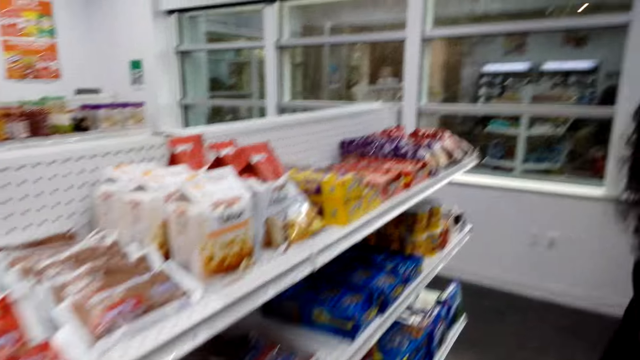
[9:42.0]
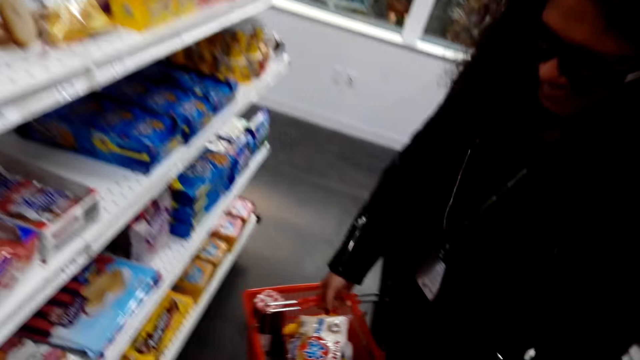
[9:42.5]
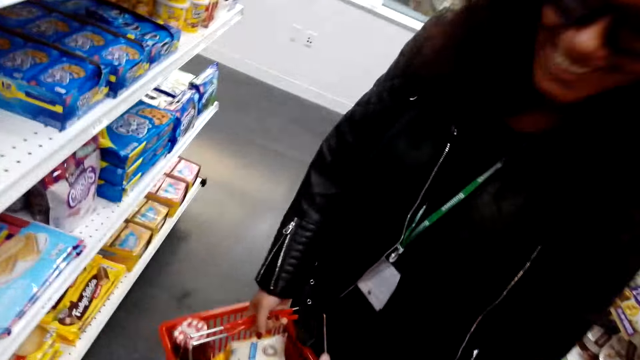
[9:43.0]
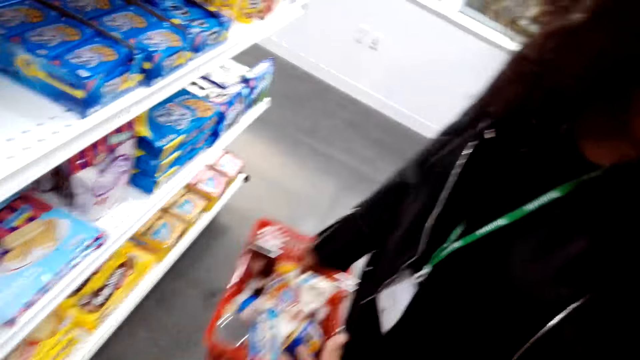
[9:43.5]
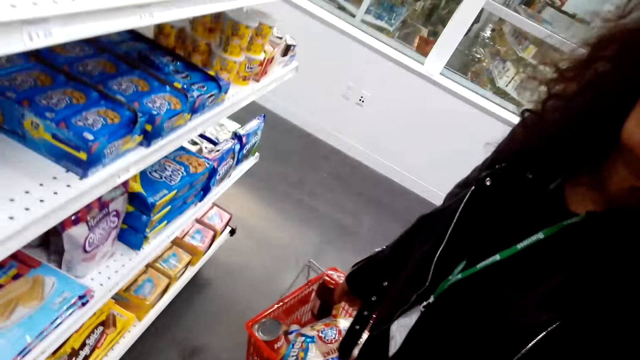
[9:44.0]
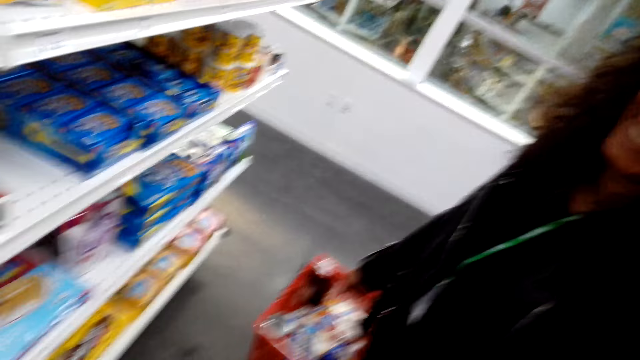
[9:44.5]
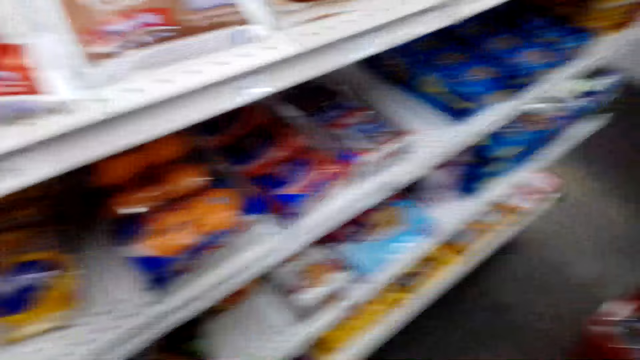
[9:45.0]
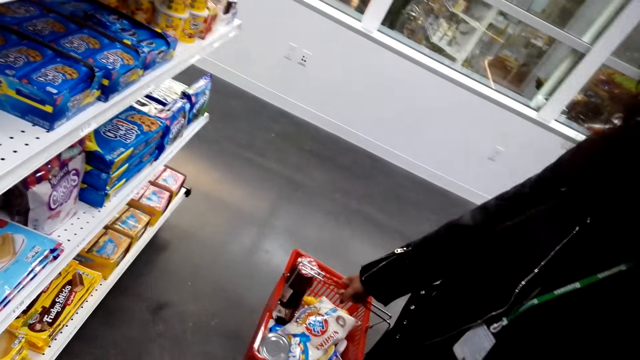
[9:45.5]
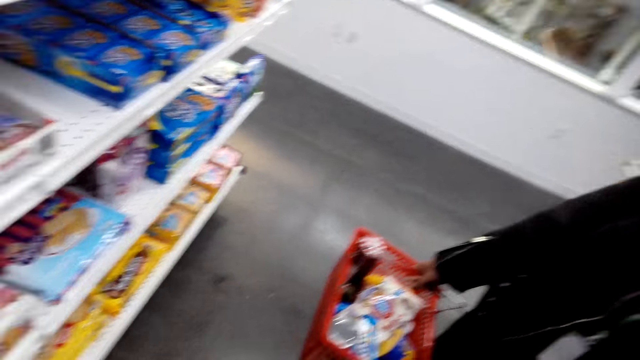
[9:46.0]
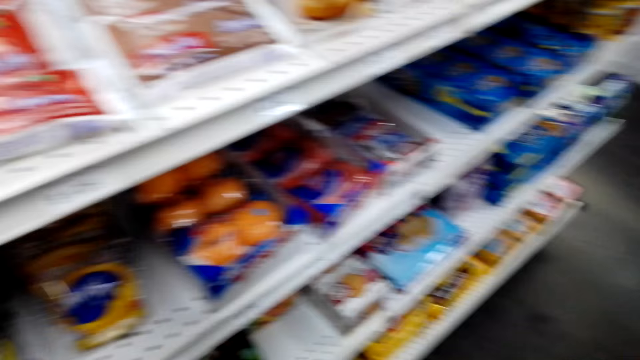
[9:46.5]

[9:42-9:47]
The camera wearer dialogues with a person.

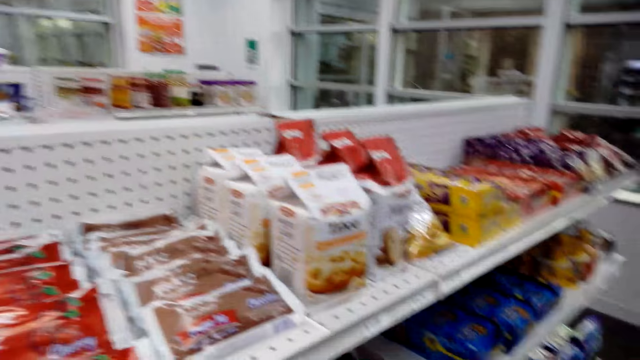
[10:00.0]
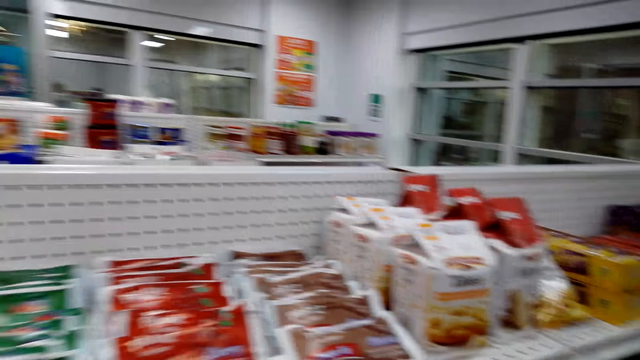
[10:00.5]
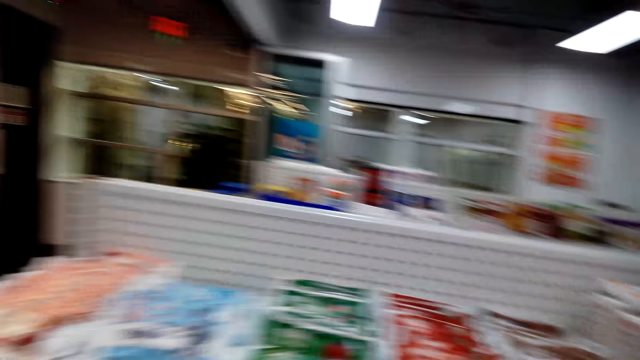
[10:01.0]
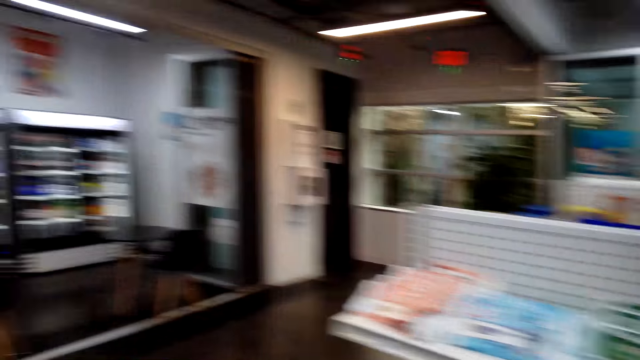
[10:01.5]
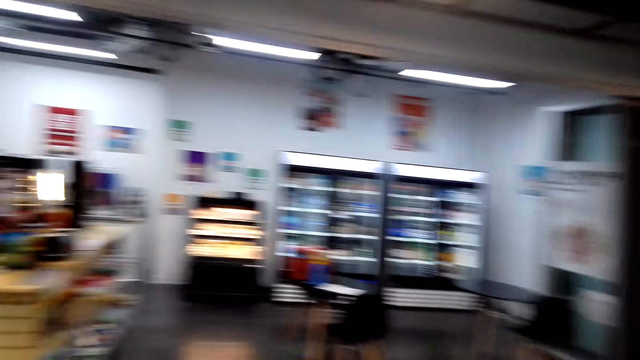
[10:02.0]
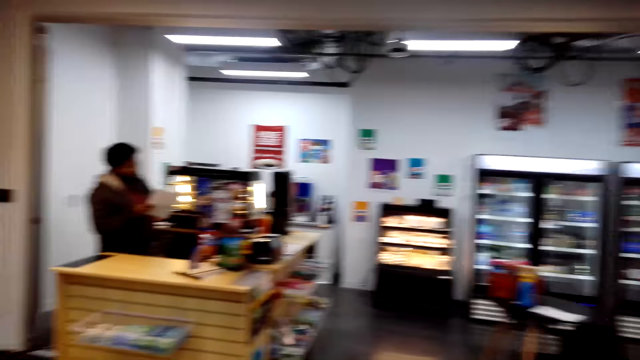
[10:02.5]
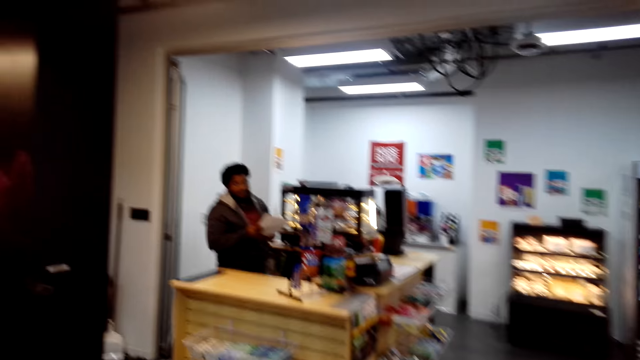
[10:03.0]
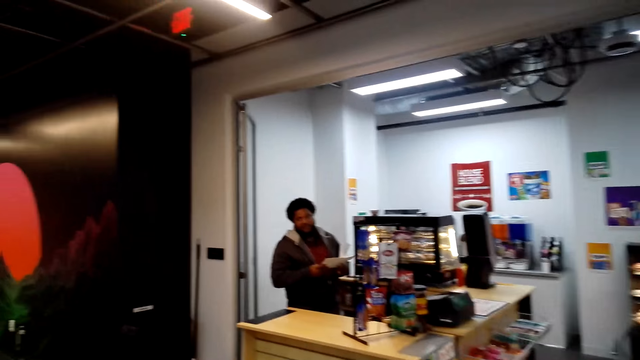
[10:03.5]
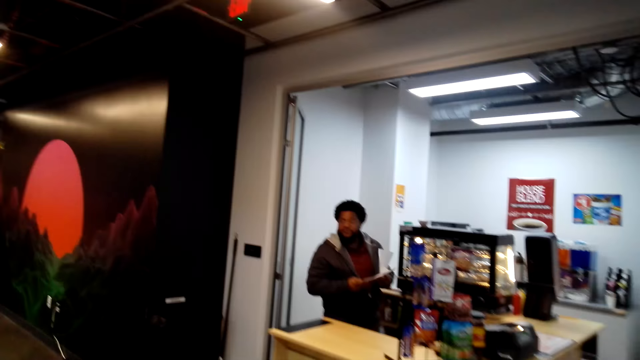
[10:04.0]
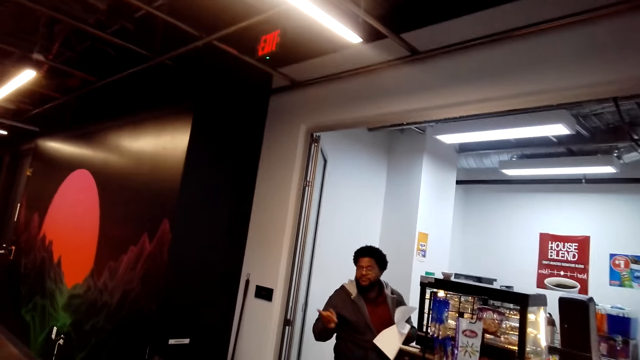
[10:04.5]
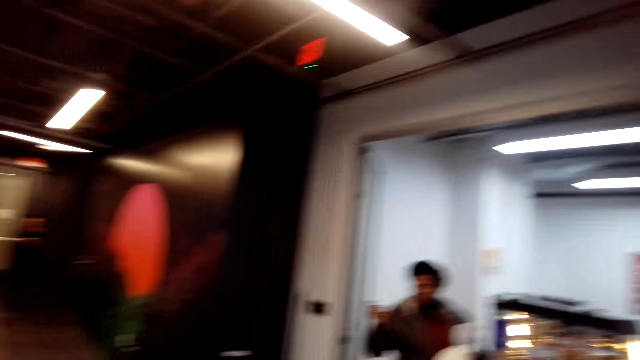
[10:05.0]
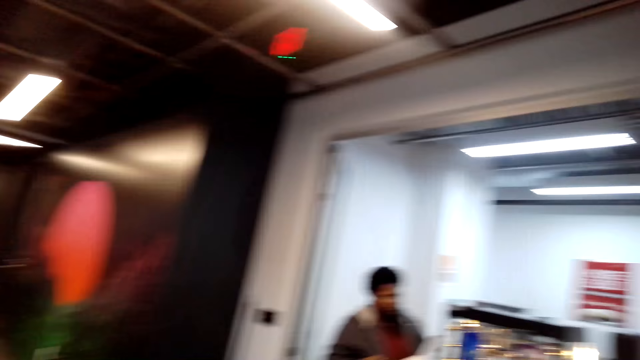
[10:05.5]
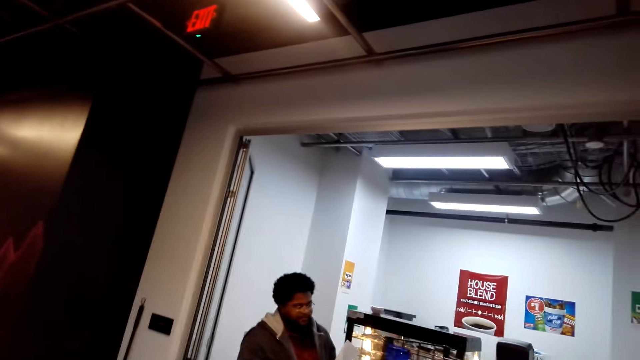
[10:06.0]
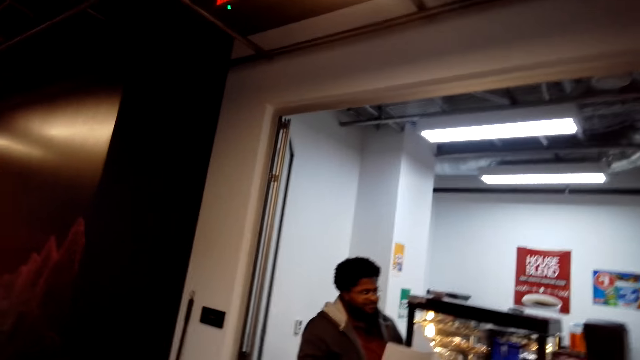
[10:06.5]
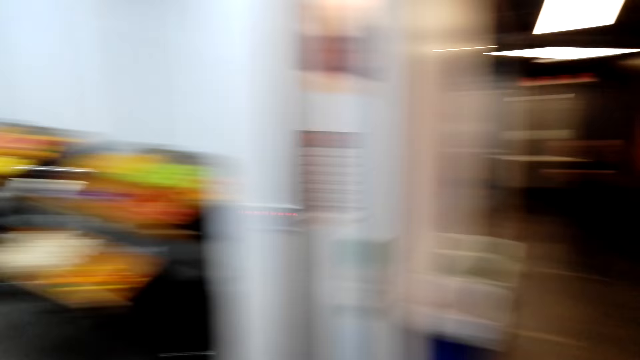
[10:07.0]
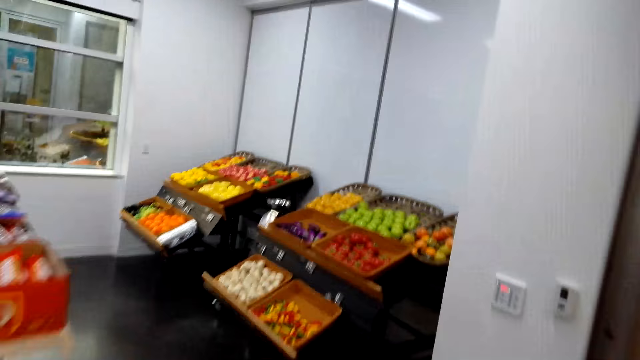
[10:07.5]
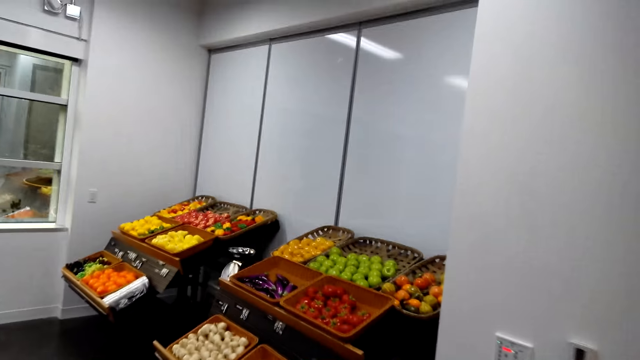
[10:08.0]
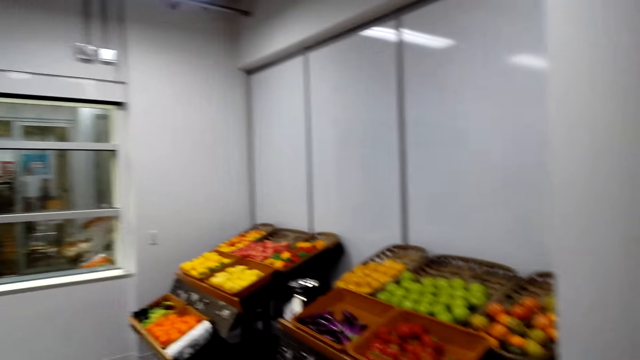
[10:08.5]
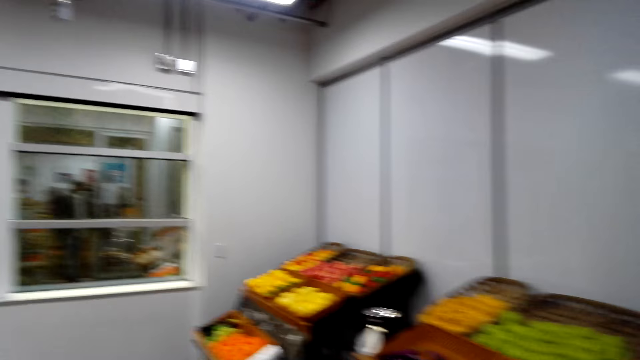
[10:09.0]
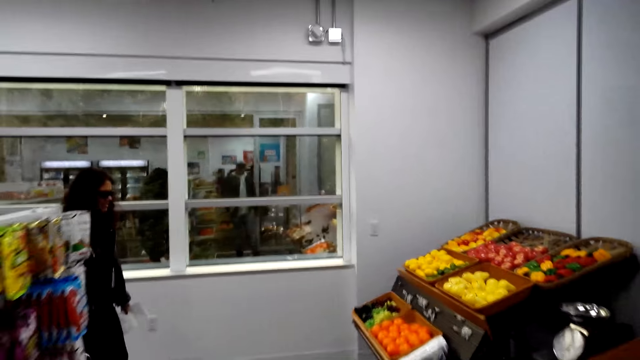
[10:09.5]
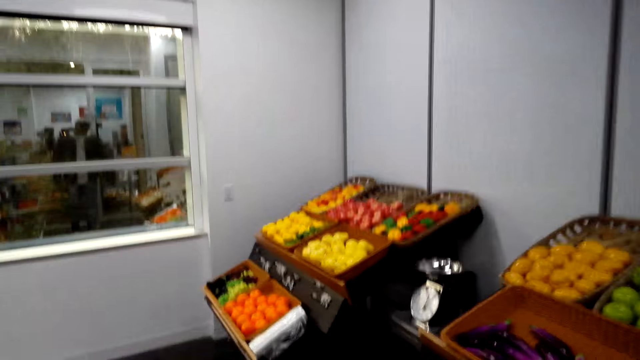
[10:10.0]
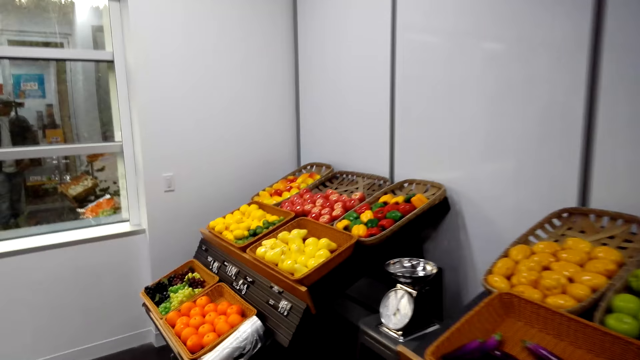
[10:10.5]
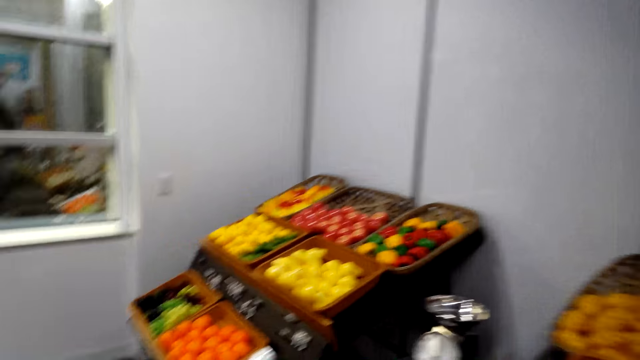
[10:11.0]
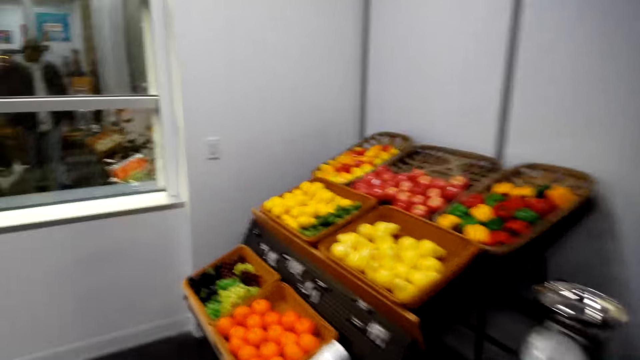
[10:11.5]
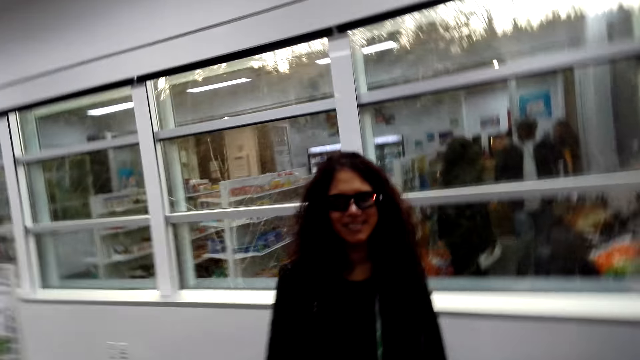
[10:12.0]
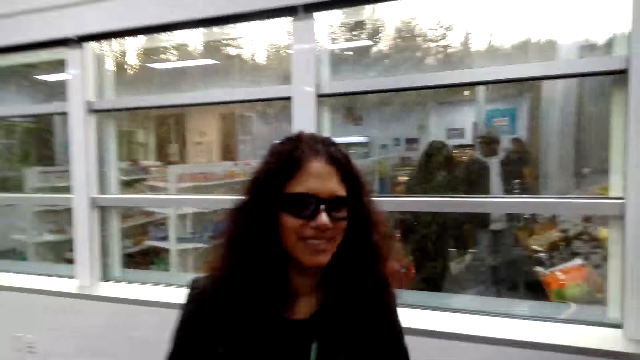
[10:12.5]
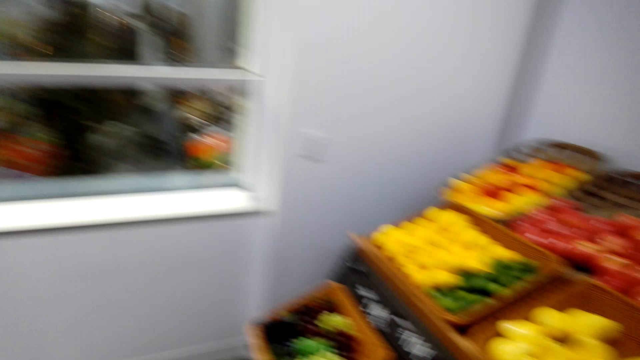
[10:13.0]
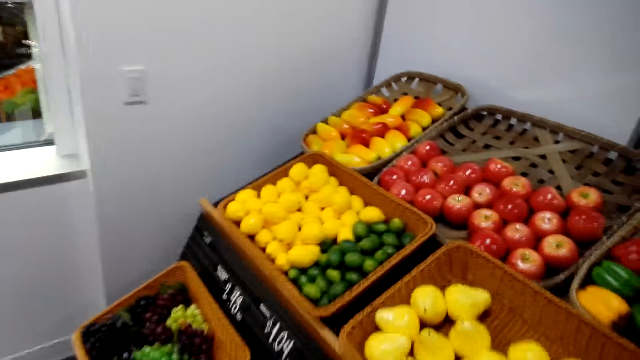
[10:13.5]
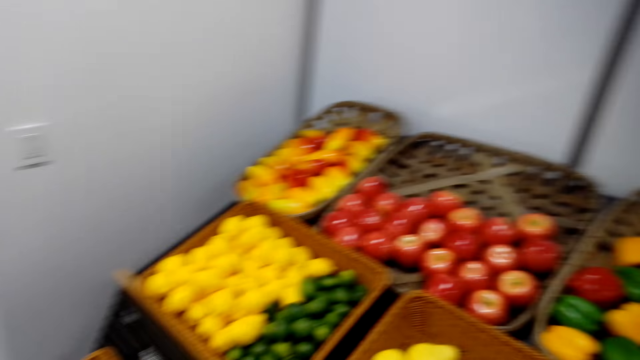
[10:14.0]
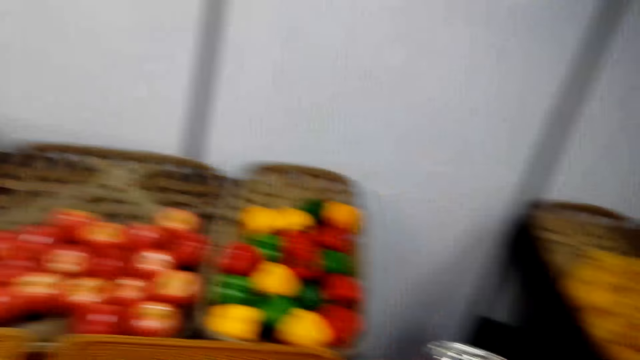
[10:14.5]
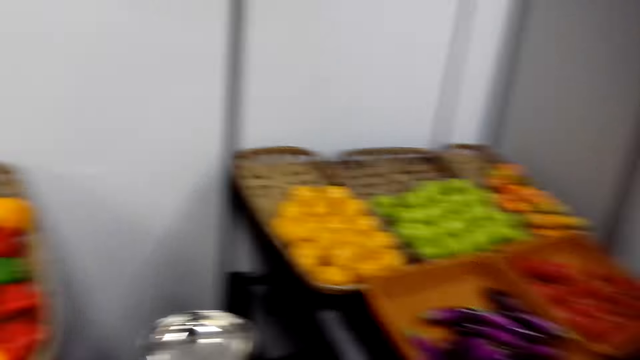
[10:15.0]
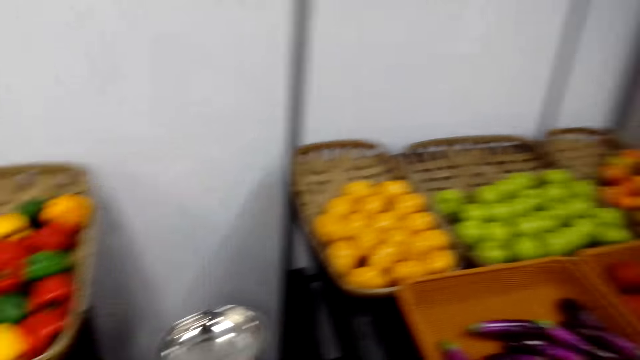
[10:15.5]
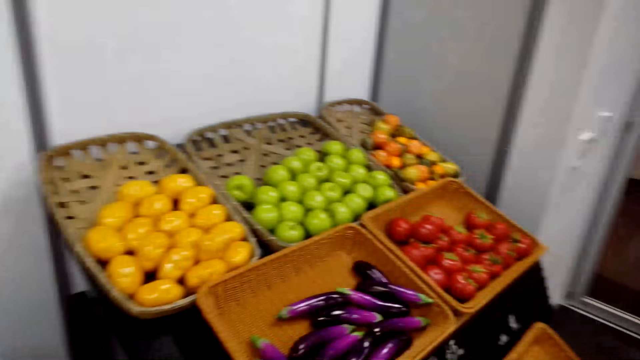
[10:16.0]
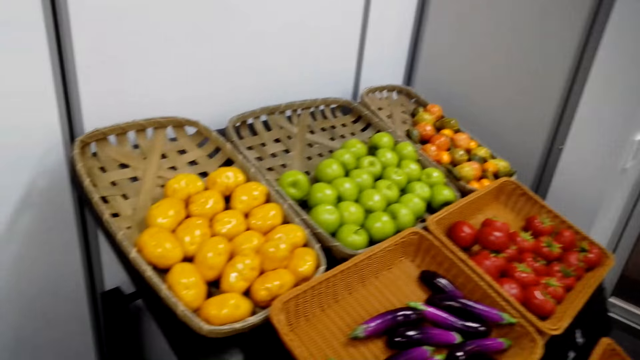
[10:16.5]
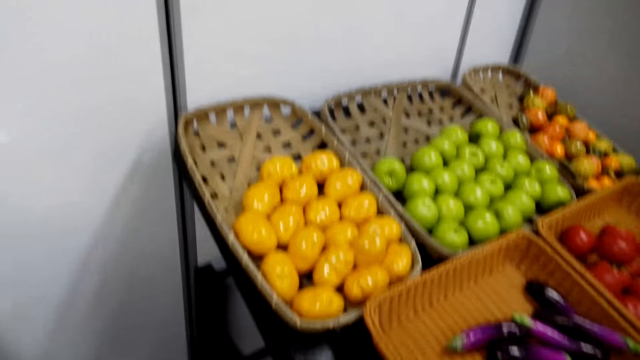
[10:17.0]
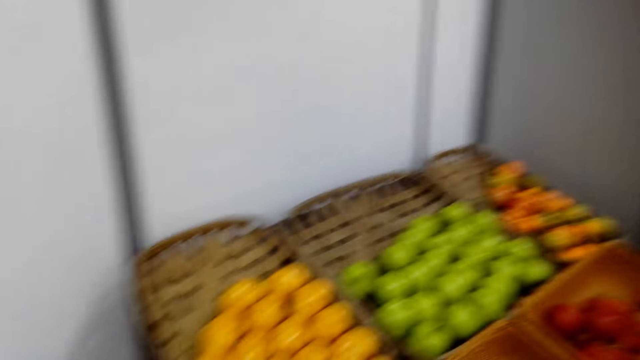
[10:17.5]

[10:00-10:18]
A cashier dialogues to the camera wearer and a person. The camera wearer walks around the supermarket. They dialogue with the person. They look at the vegetable shelf. They take the vegetables on the reef basket.
